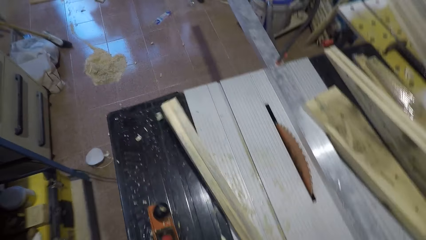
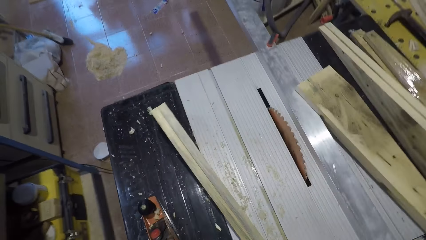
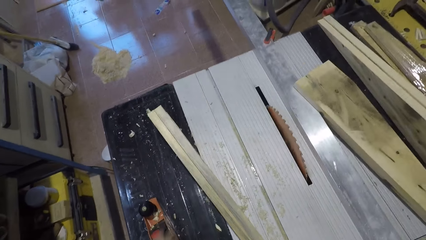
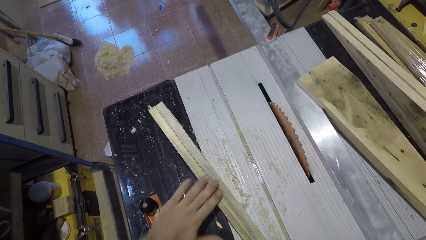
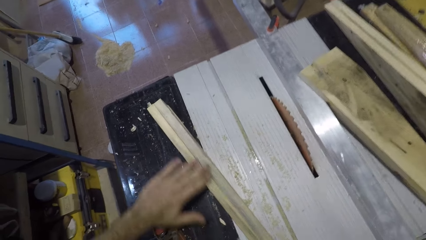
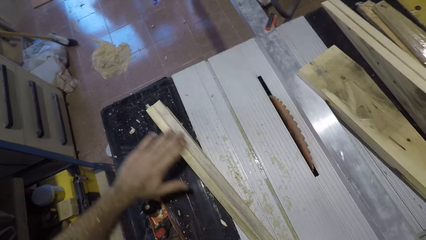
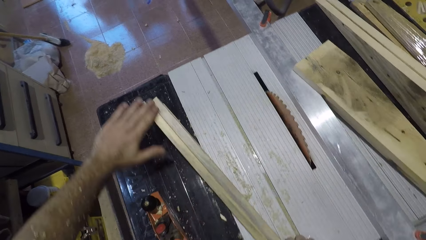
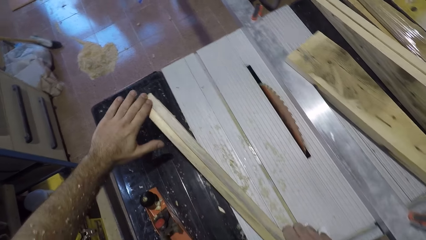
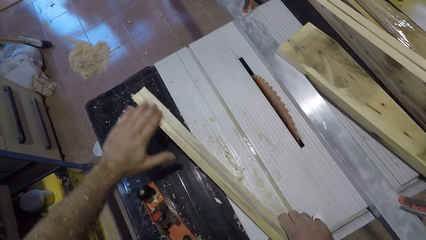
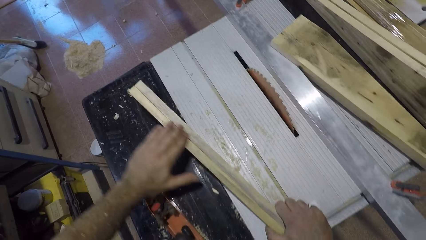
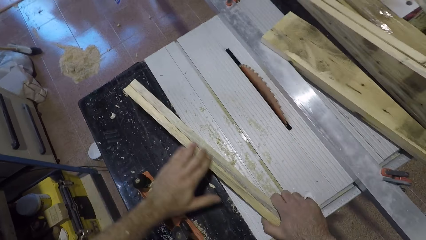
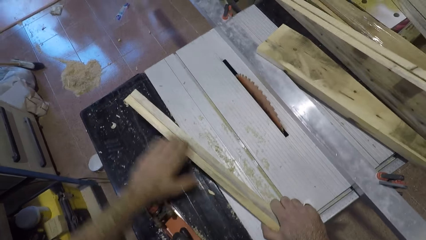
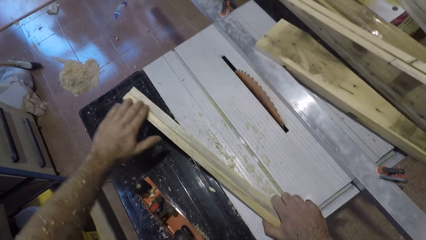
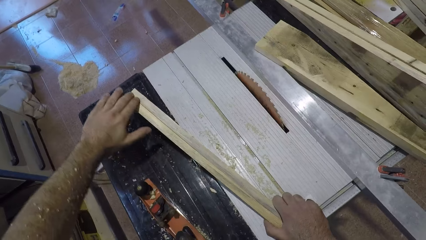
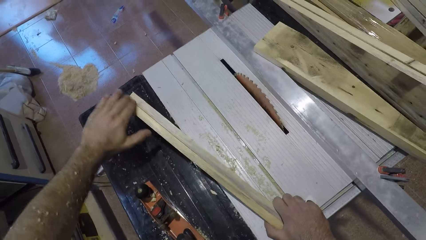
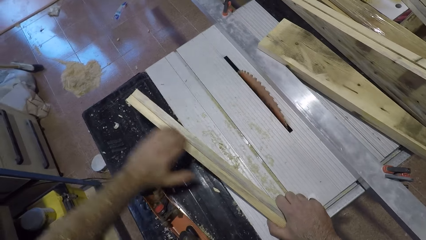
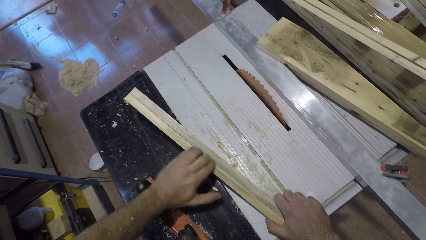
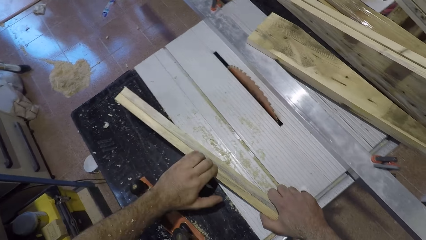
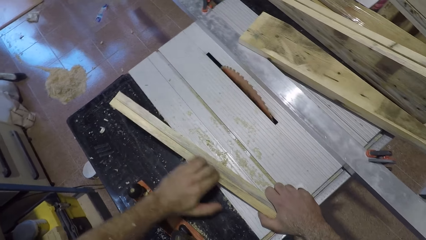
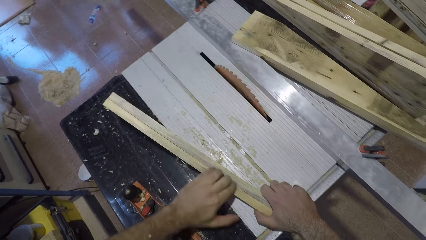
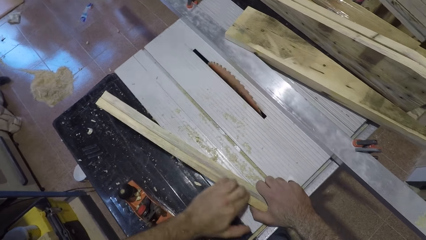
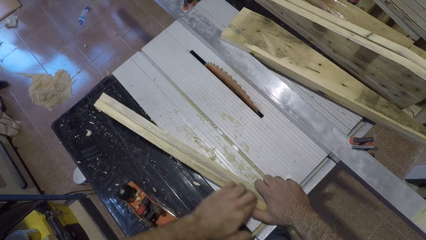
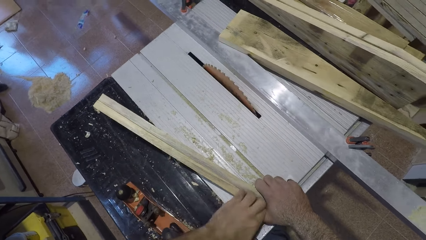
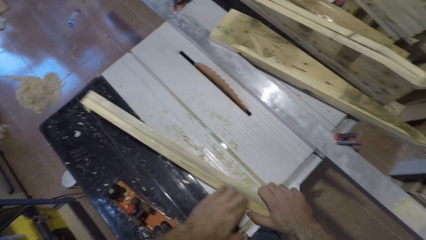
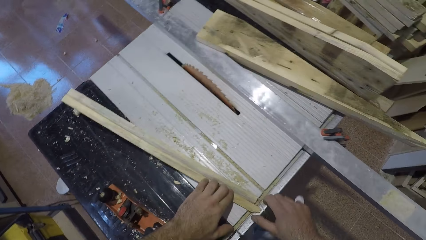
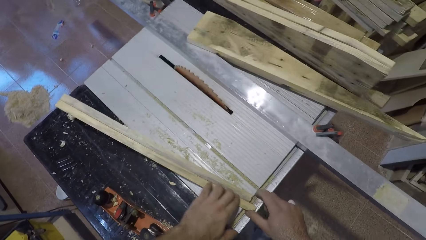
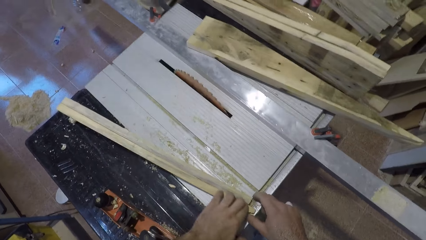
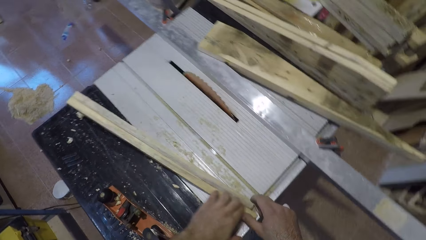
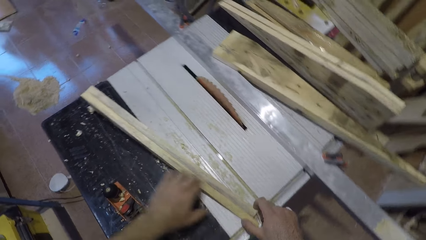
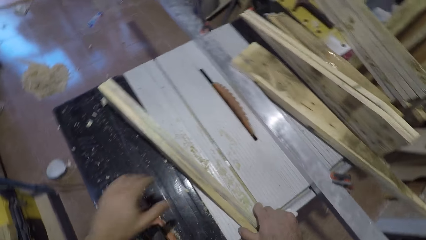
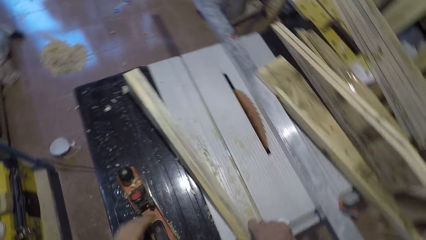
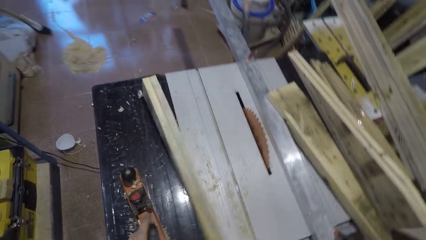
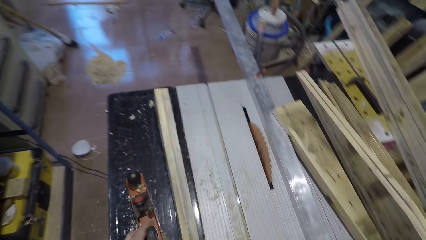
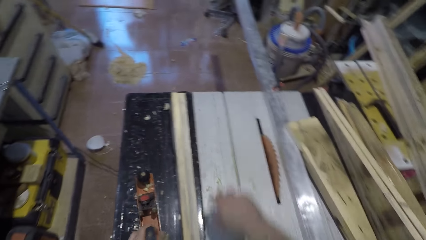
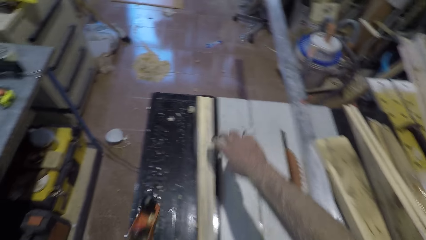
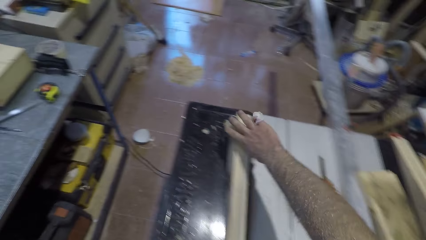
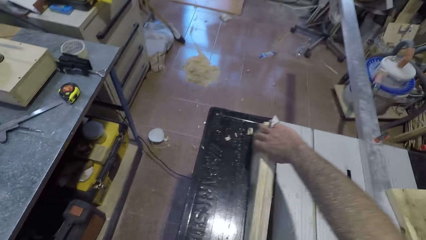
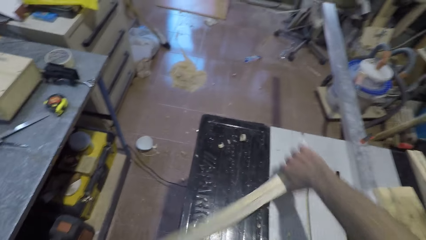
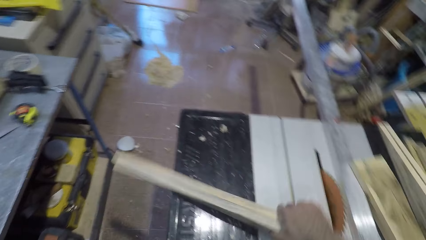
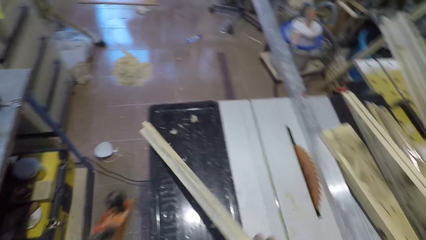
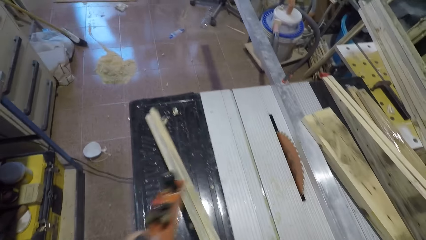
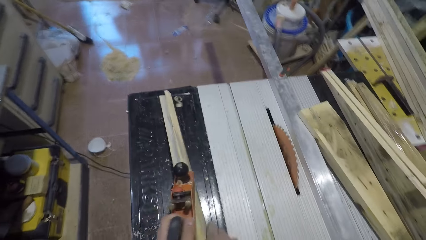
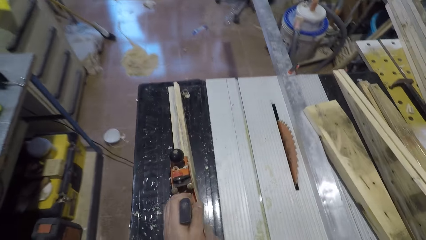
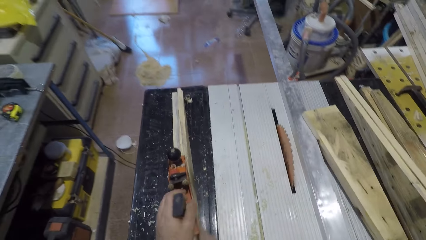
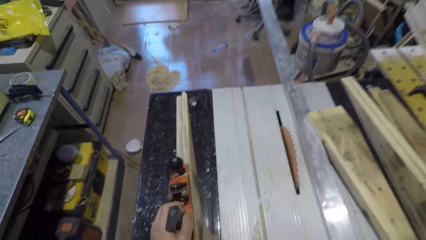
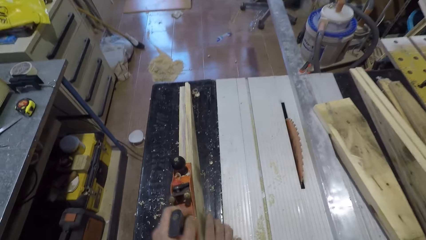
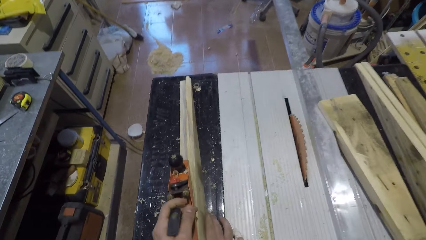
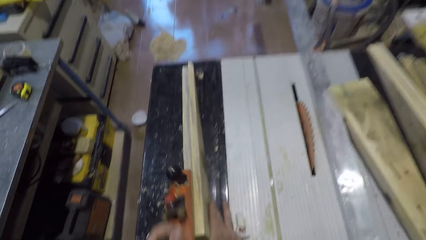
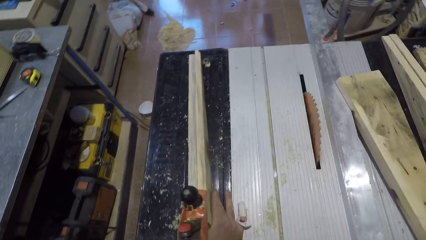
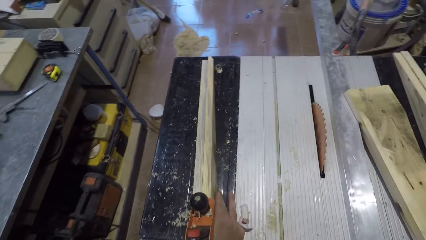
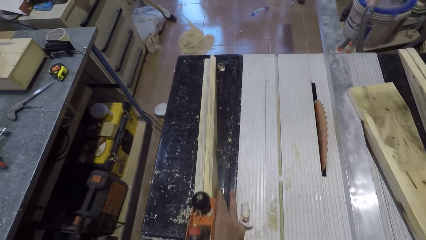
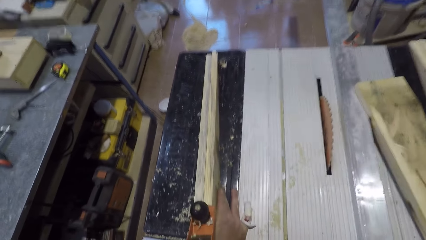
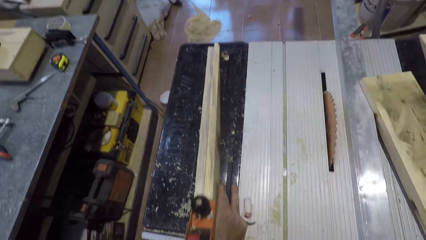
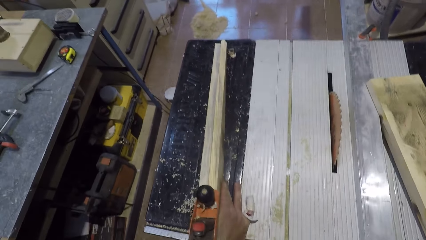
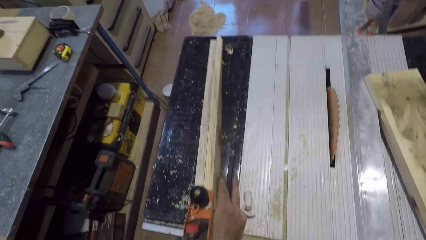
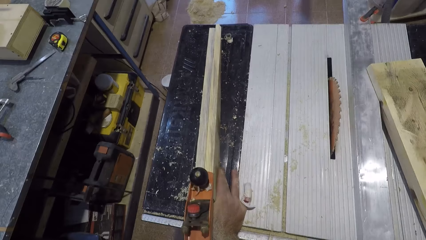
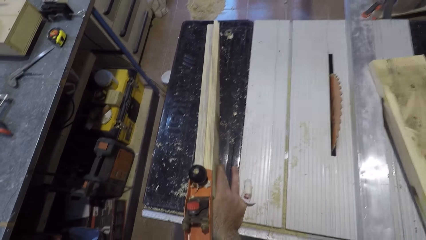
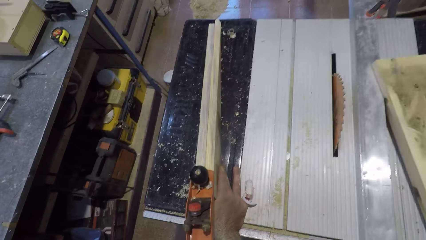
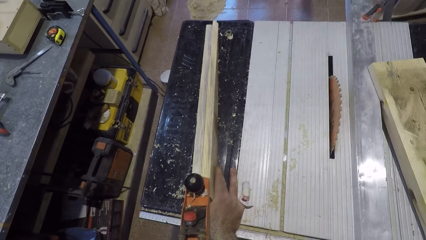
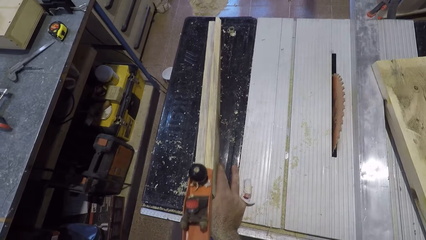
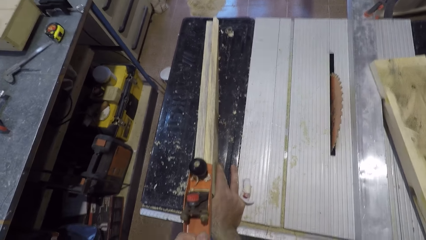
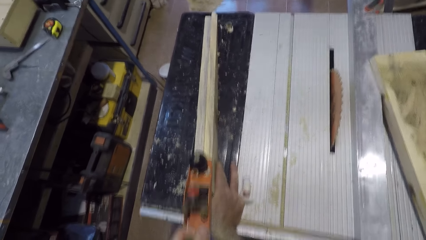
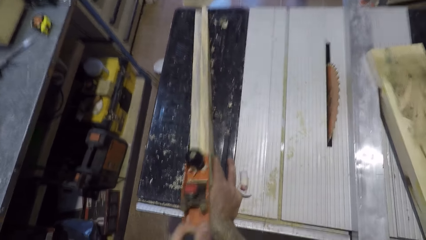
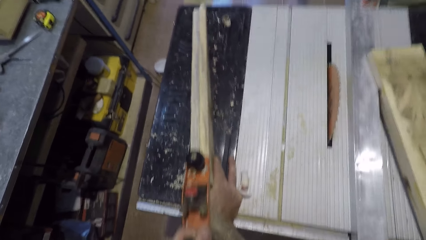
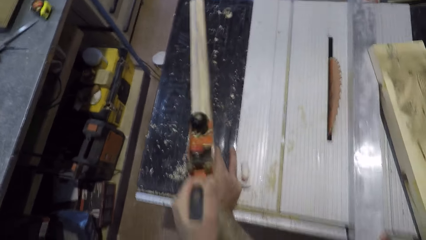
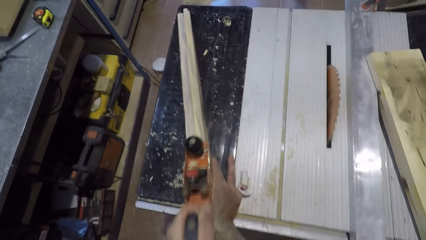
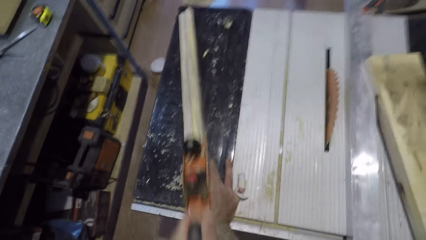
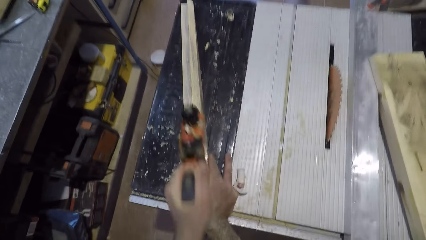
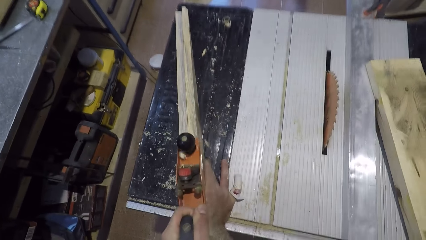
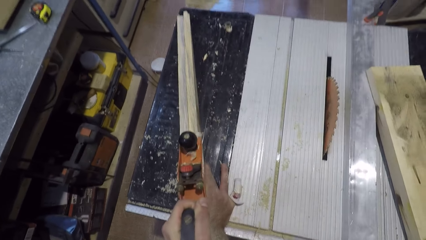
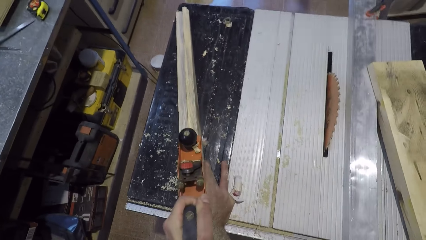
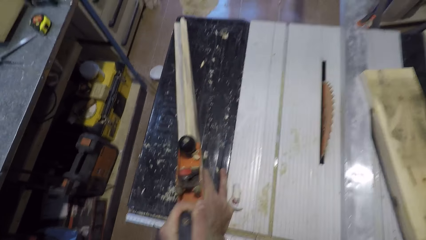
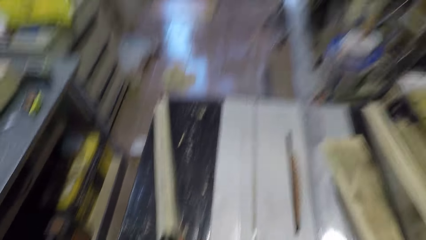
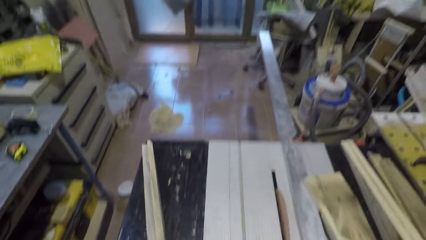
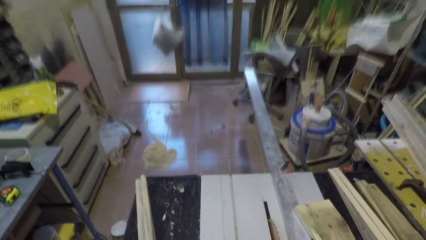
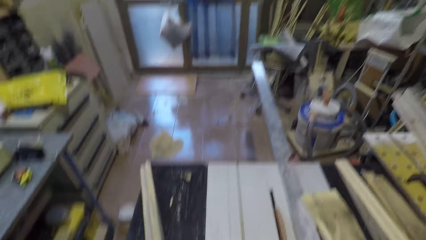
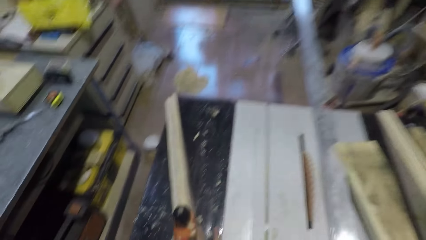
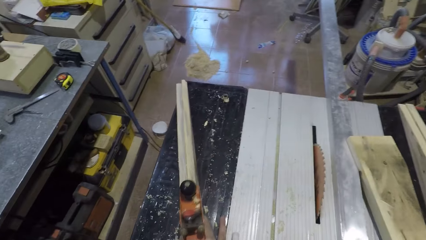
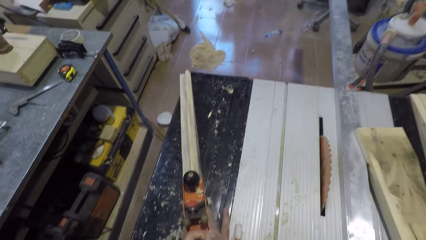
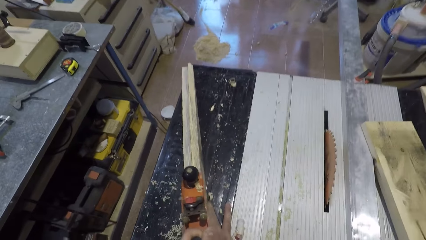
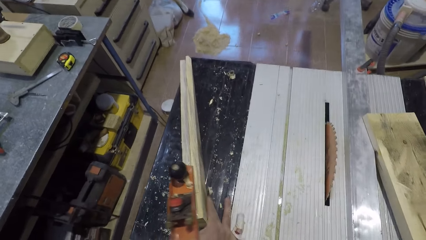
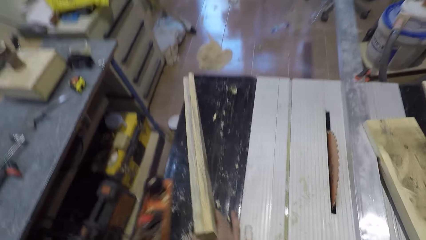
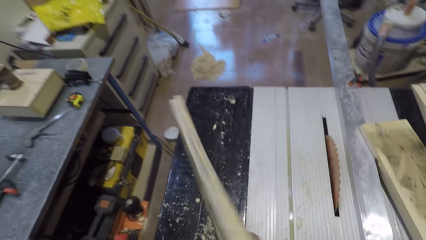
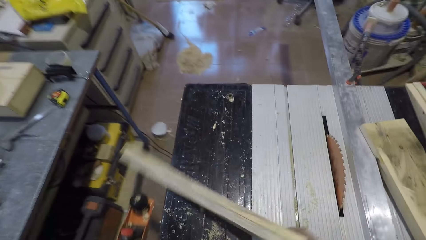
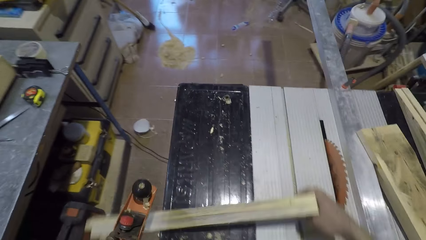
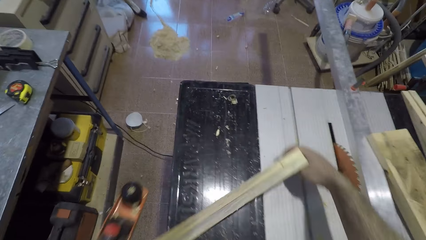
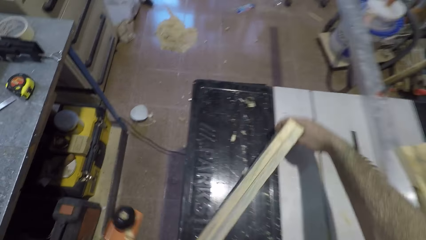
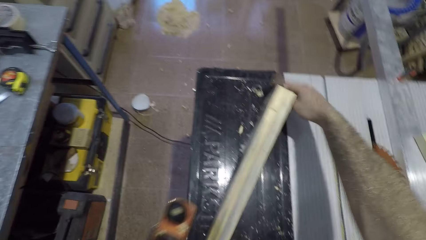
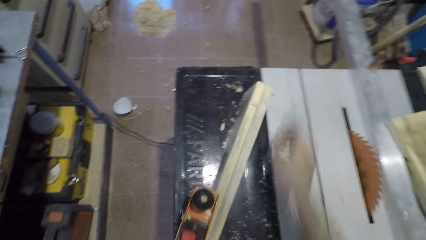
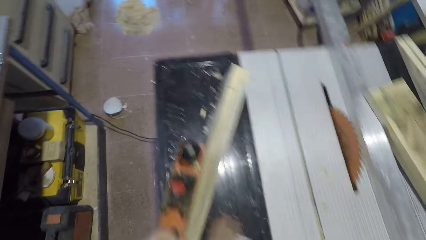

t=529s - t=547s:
The camera wearer drops the smoothing plane on the saw table. He moves the wood. He feels the wood texture with his left hand. He moves his right hand from the wood. He adjusts the wood on the saw table. He picks up the smoothing plane from the saw table. He turns the wood around with his right hand. He smoothens the wood with the smoothing plane. He turns the wood around again.
